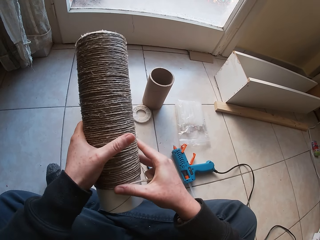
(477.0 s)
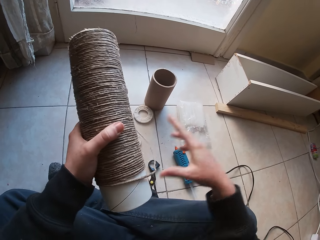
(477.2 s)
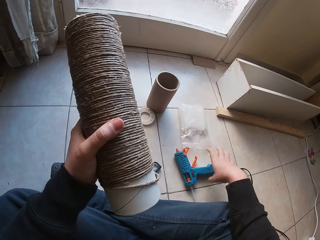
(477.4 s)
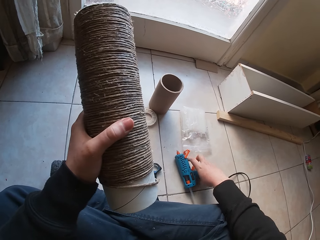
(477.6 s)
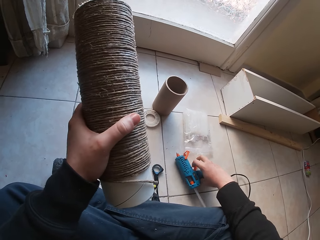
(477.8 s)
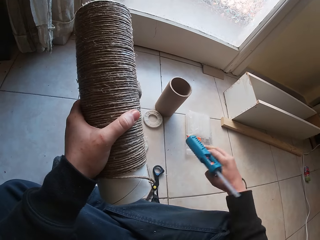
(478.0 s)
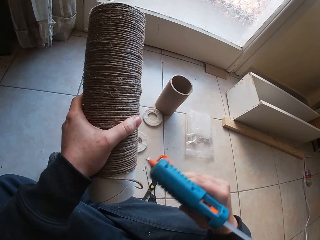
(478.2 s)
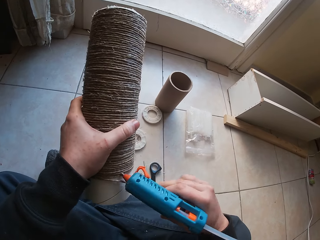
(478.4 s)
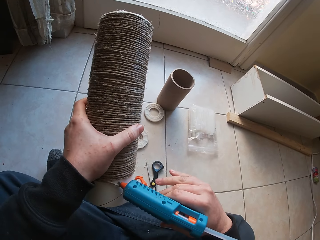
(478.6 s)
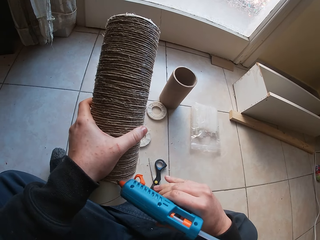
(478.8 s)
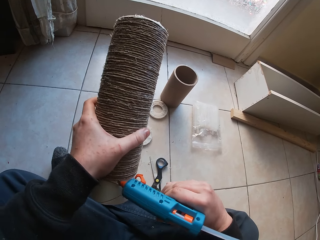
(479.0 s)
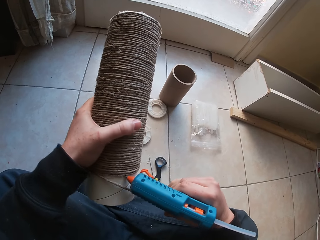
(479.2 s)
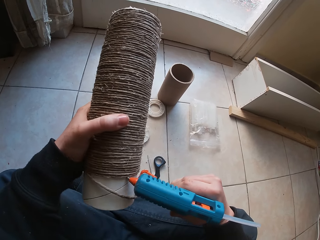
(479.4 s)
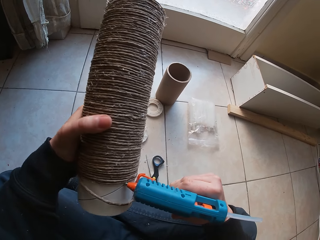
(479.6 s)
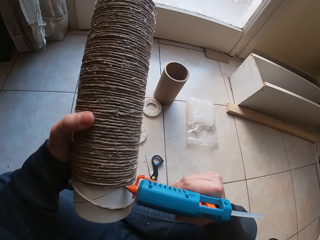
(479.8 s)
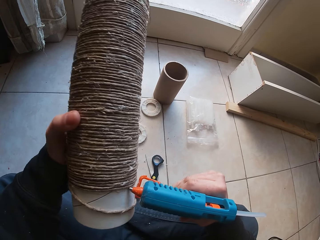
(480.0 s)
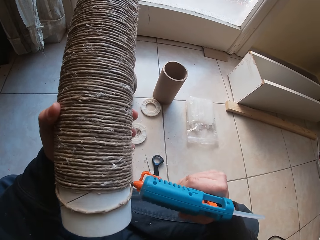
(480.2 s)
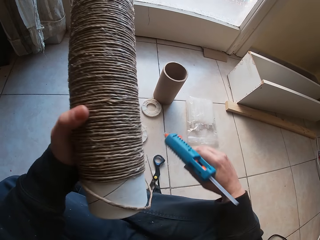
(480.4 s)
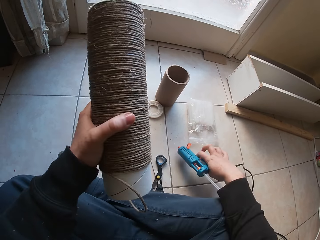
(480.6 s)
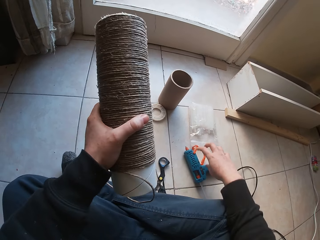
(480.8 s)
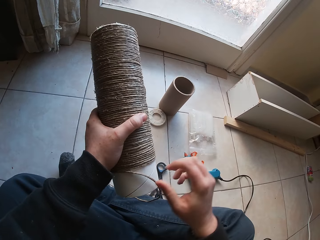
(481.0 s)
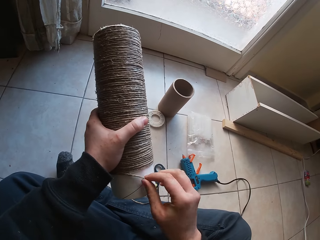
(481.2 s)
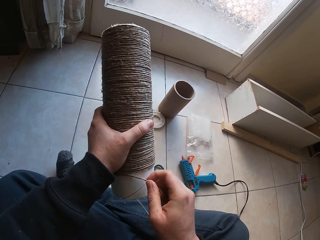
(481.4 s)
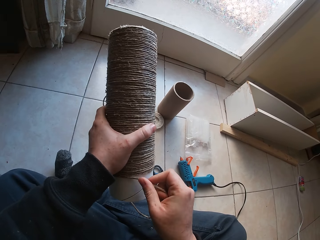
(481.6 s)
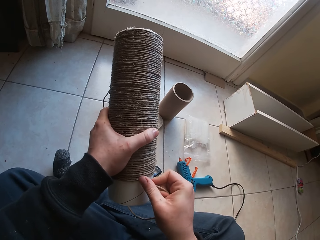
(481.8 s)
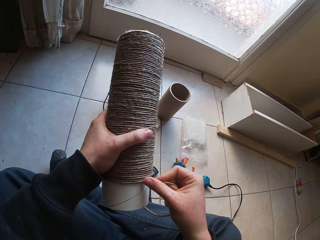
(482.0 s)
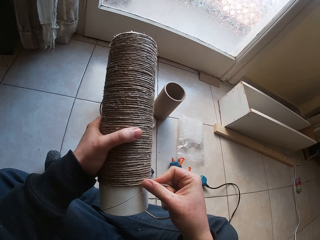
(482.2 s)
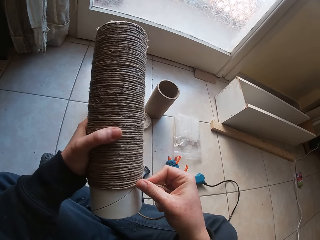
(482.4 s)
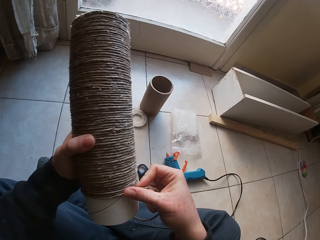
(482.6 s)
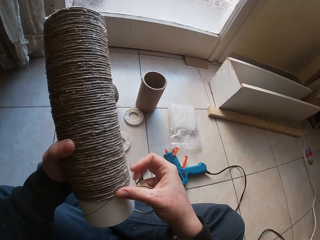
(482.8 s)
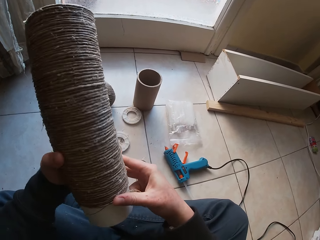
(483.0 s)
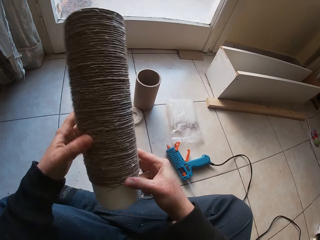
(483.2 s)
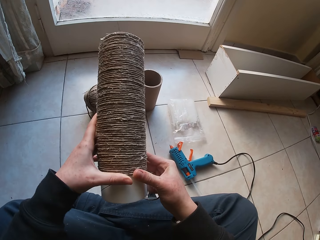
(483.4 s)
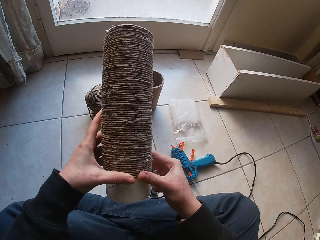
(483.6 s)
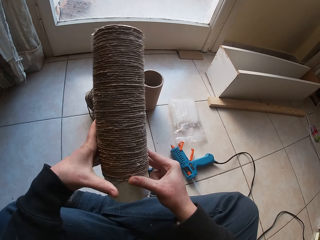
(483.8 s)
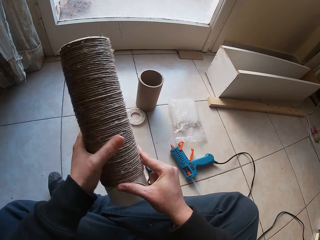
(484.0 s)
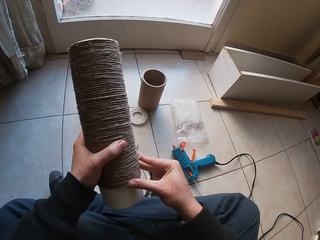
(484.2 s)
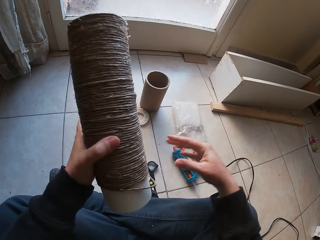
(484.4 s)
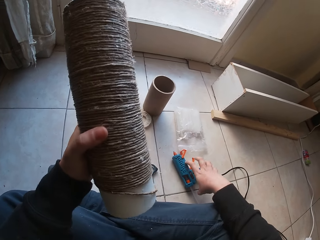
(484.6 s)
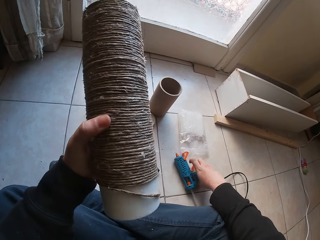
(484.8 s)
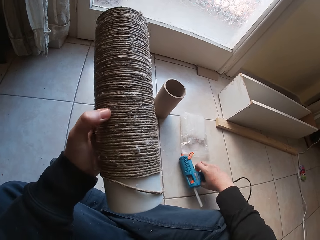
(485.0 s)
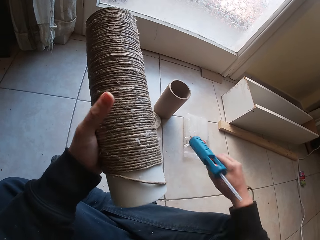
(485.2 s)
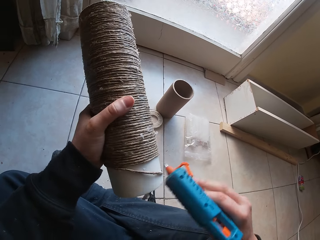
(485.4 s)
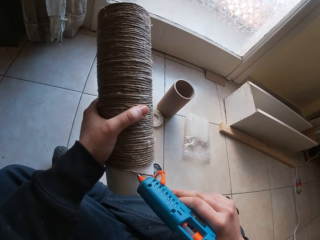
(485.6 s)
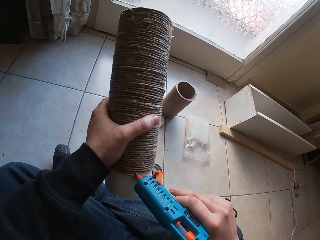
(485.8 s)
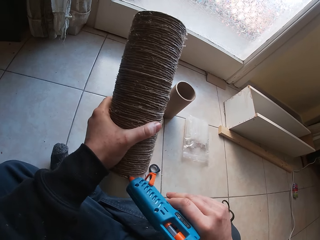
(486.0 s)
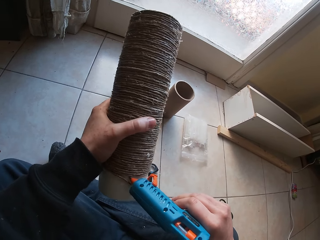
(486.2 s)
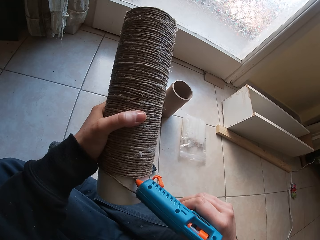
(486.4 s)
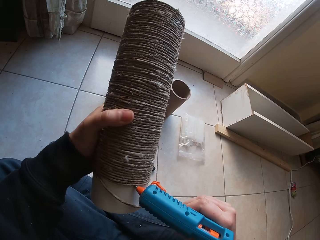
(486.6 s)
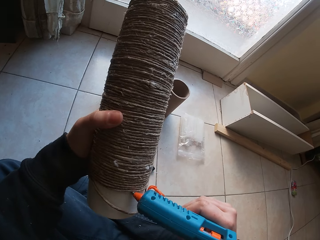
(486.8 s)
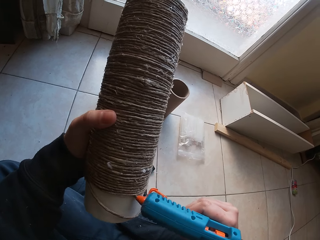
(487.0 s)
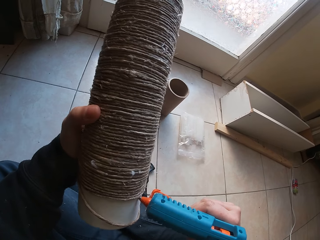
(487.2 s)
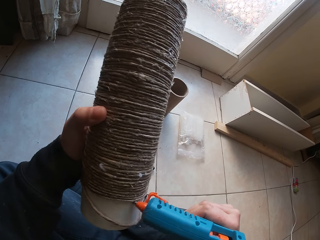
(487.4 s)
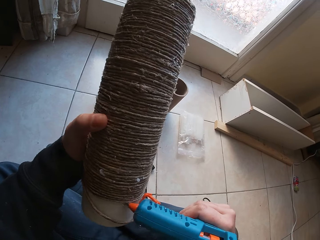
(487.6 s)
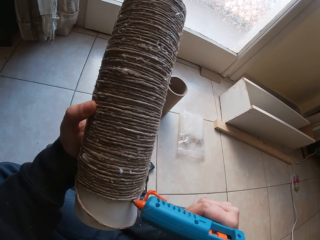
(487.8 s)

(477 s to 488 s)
The camera wearer picks up the glue gun from the floor with his right hand. He applies glue to the craft with the glue gun in his right hand. He puts the glue gun on the floor with his right hand. He puts the rope round the tubular cardboard with his right hand. He picks up the glue gun from the floor with his right hand. He applies glue to the craft with the glue gun in his right hand.

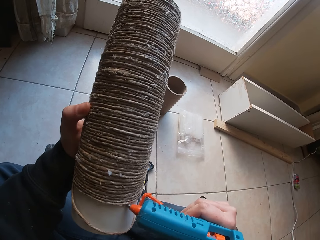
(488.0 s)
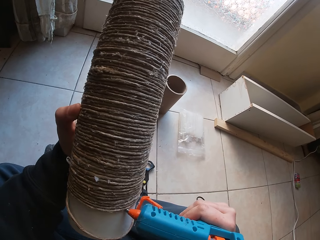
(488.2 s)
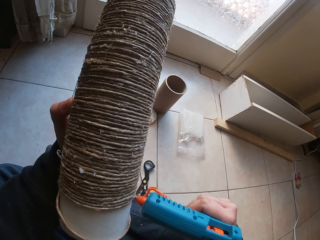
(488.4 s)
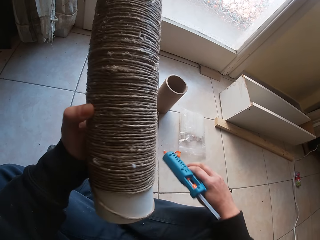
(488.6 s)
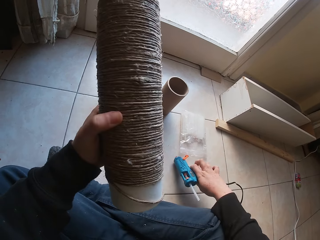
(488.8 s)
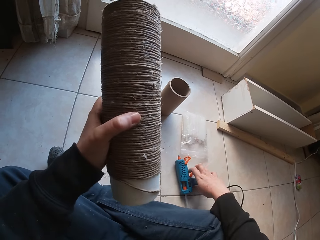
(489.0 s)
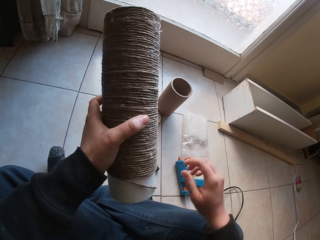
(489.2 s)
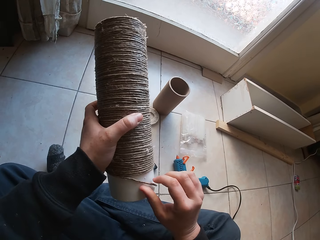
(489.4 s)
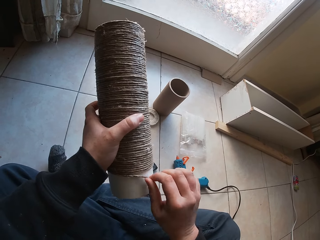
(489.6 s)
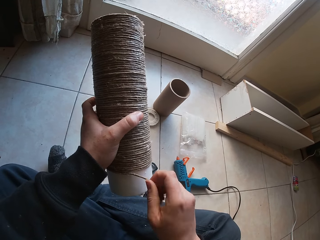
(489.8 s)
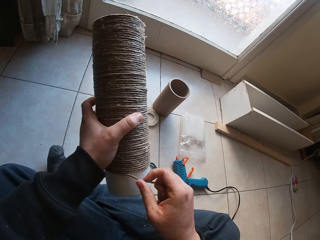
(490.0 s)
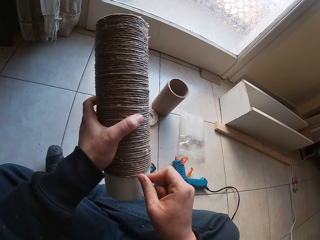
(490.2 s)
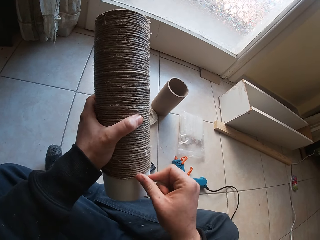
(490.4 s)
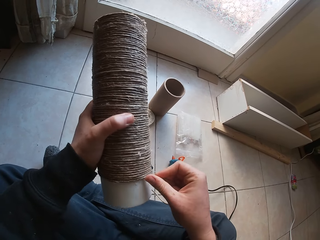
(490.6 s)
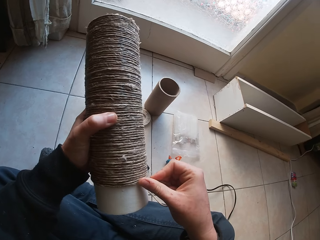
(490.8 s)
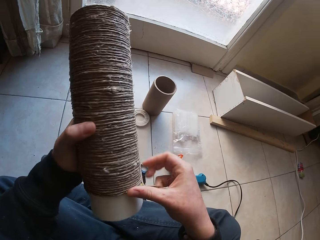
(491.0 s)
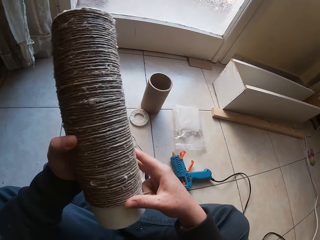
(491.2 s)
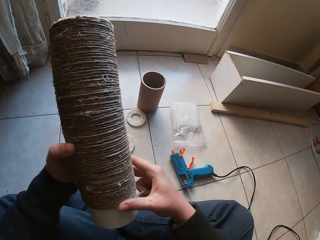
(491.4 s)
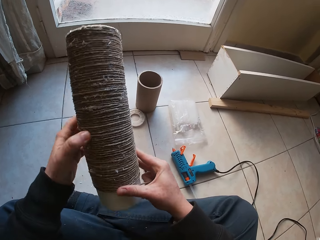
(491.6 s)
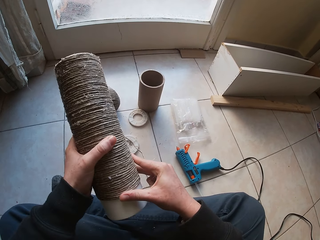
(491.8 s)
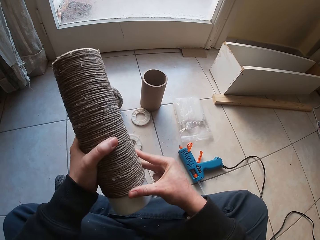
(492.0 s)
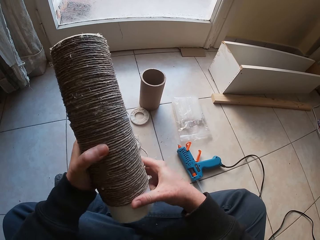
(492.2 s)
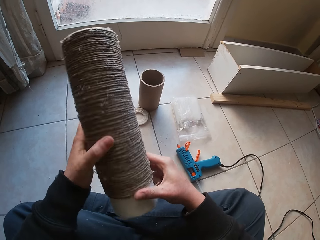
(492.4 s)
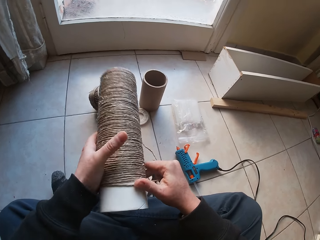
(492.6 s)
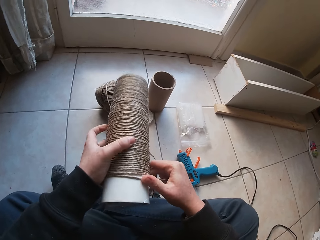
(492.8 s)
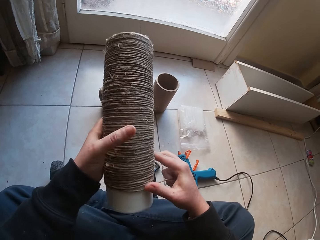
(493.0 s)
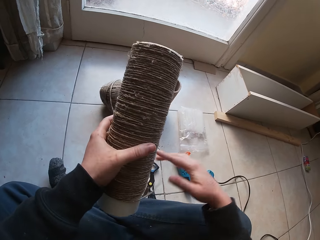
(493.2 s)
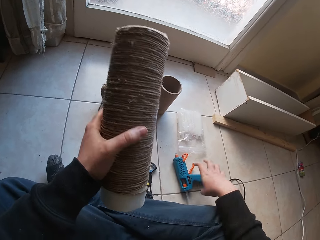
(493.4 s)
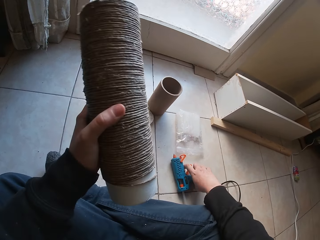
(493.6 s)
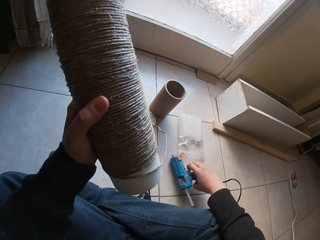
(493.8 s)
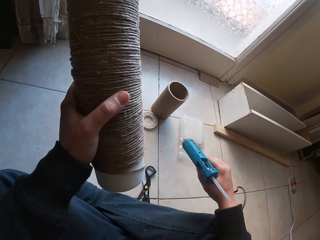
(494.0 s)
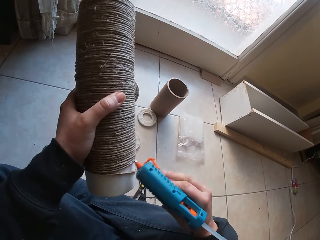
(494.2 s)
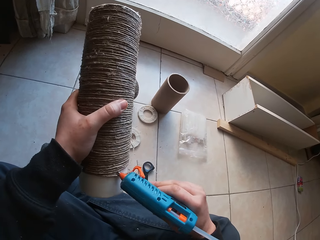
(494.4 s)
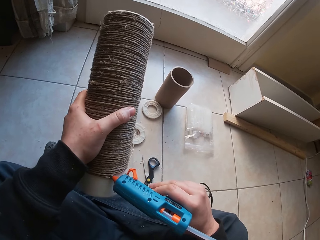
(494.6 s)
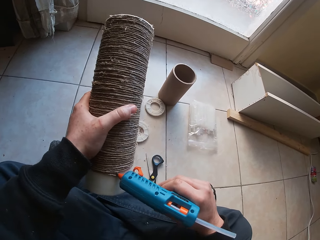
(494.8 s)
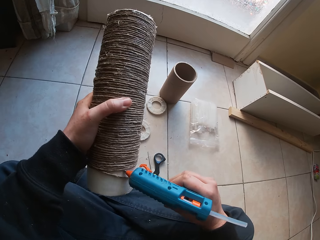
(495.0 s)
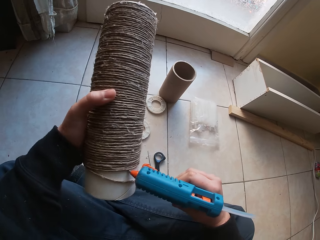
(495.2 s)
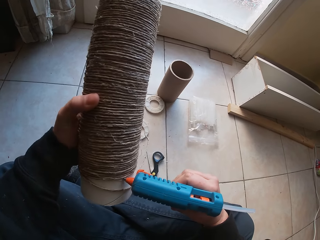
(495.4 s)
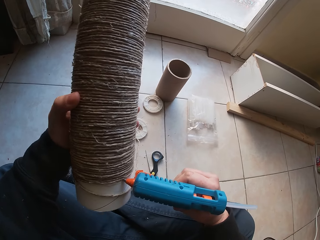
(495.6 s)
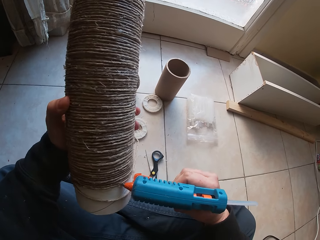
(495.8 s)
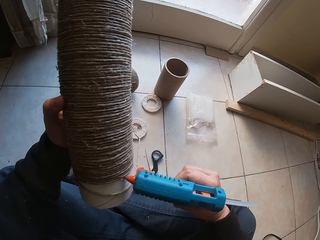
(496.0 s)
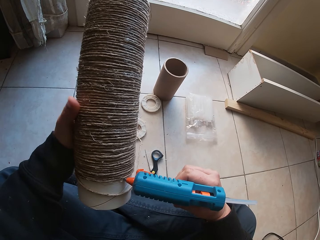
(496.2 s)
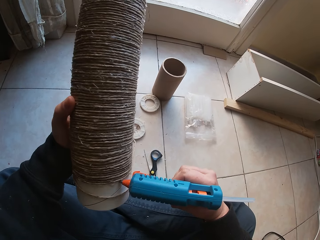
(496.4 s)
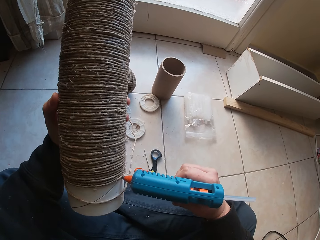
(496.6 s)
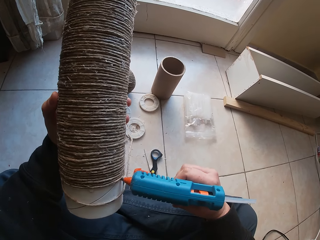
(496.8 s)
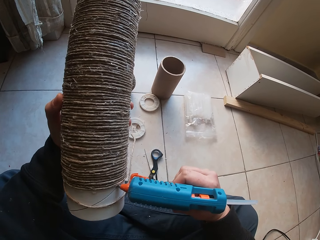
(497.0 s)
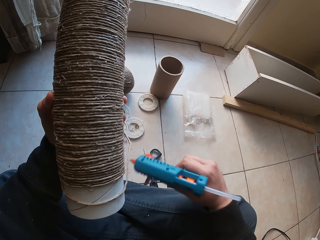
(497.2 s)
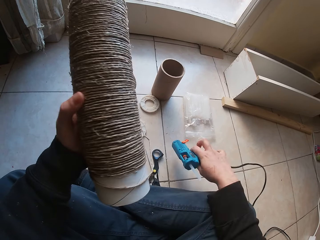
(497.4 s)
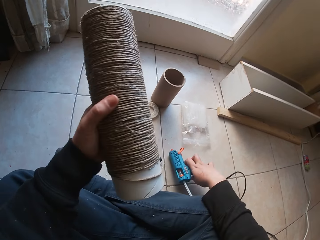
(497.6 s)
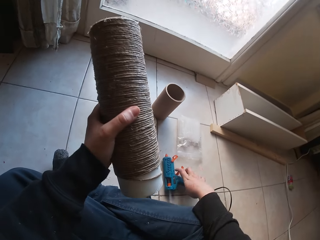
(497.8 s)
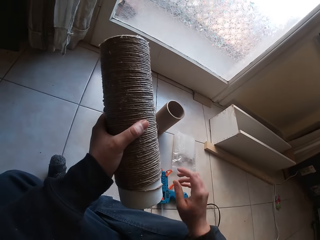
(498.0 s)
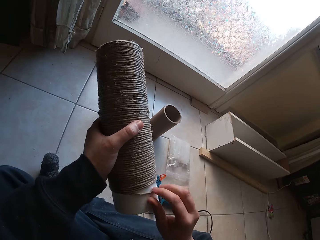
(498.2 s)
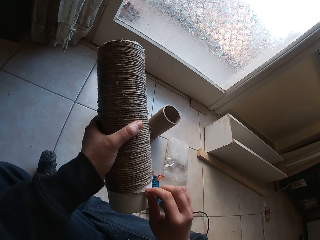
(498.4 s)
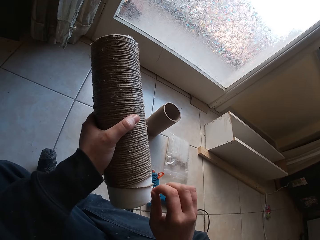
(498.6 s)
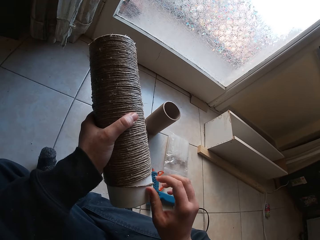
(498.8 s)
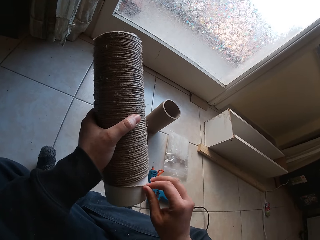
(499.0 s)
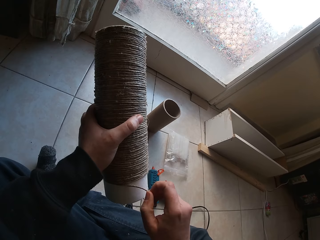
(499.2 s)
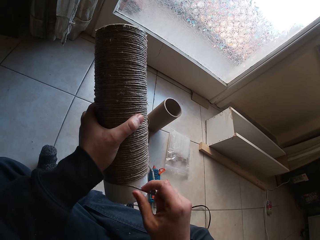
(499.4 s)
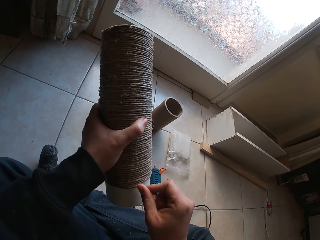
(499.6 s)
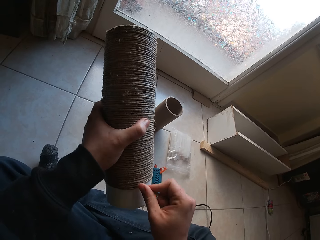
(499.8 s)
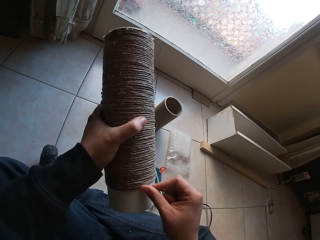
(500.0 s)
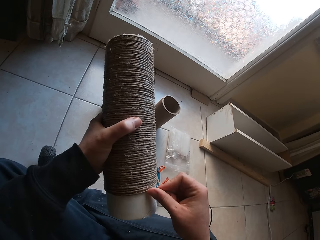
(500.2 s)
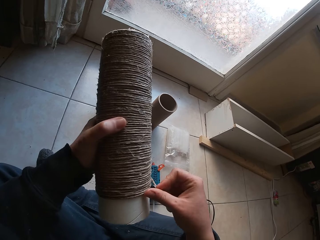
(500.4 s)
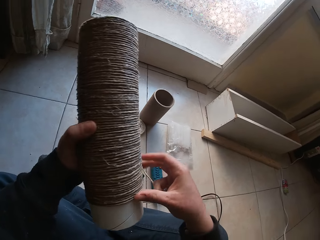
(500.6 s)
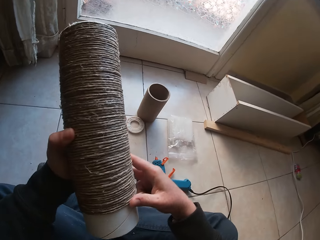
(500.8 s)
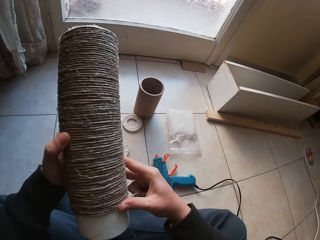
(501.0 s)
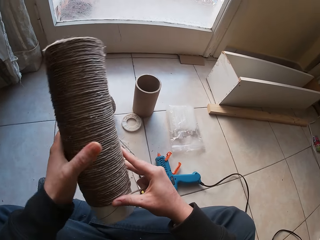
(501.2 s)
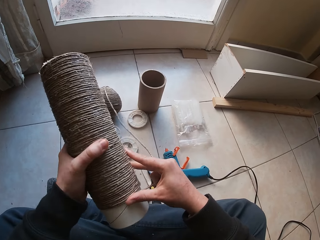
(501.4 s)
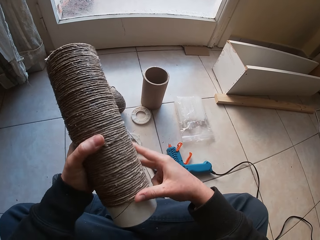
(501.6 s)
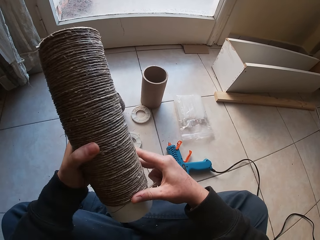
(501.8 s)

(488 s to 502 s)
The camera wearer puts the glue gun on the floor with his right hand. He puts the rope round the tubular cardboard with his right hand. He picks up the glue gun from the floor with his right hand. He applies glue to the craft with the glue gun in his right hand. He puts the glue gun on the floor with his right hand. He puts the rope round the tubular cardboard with his right hand.
